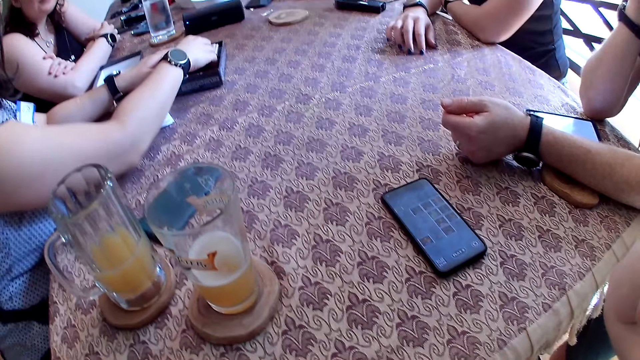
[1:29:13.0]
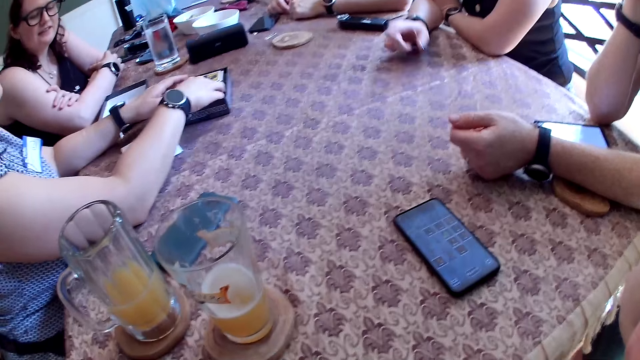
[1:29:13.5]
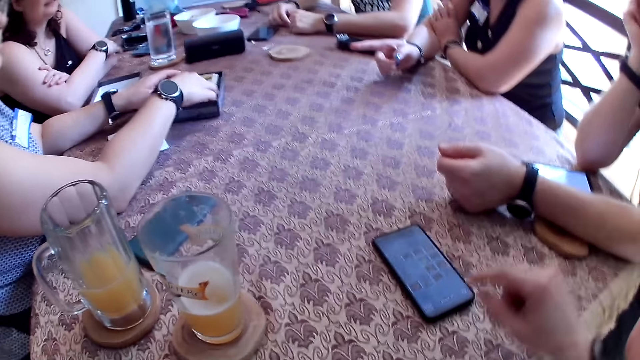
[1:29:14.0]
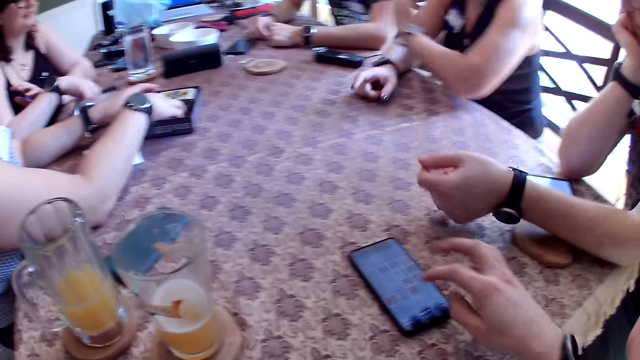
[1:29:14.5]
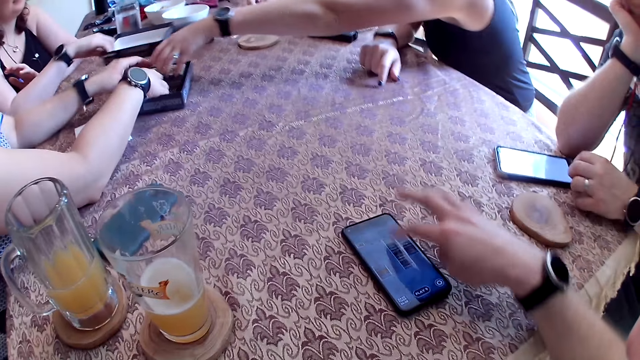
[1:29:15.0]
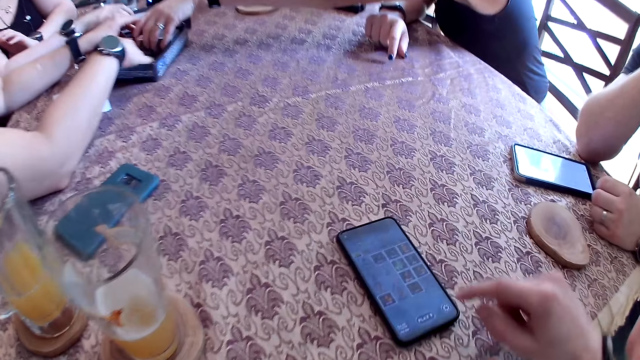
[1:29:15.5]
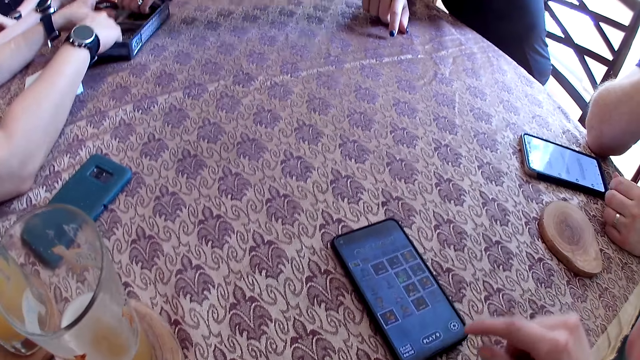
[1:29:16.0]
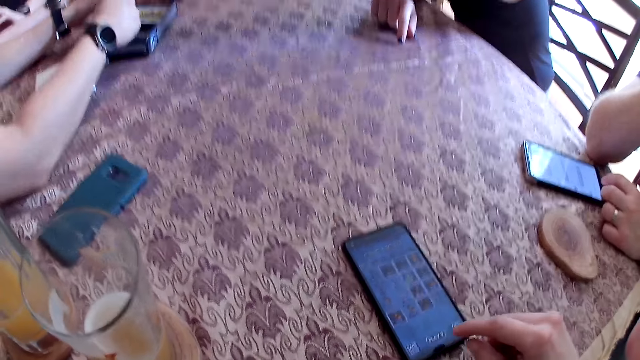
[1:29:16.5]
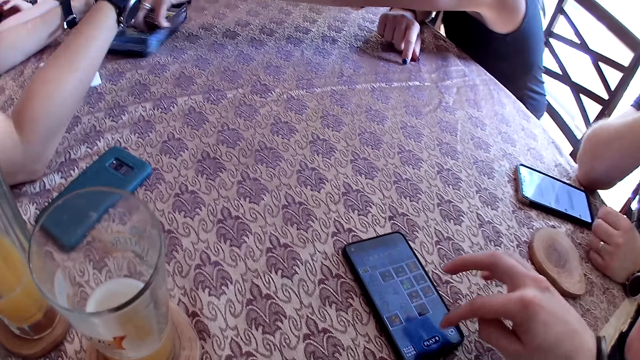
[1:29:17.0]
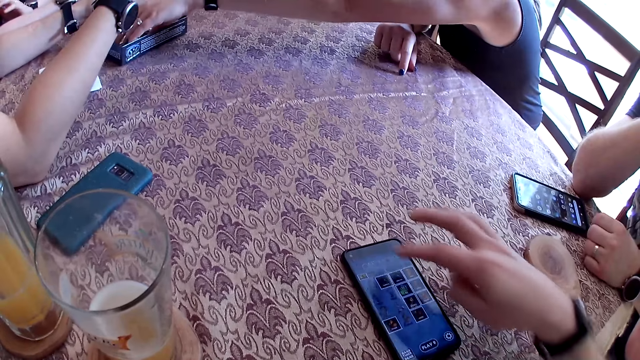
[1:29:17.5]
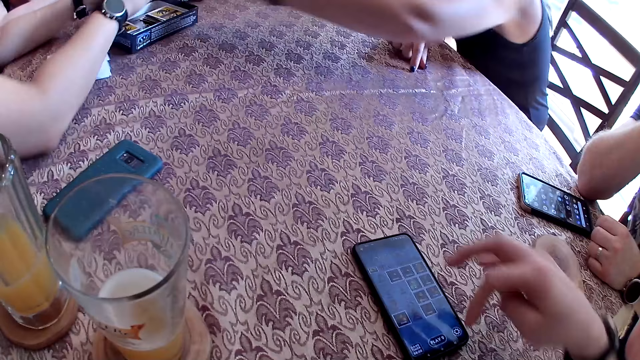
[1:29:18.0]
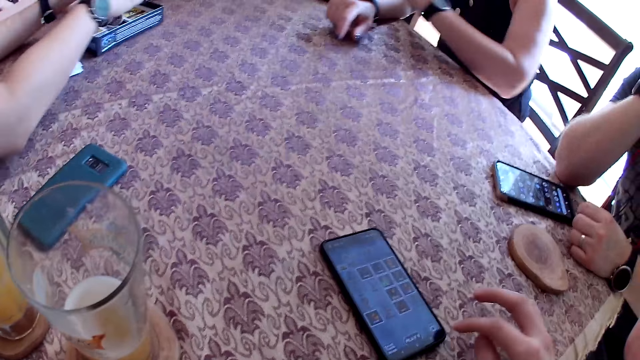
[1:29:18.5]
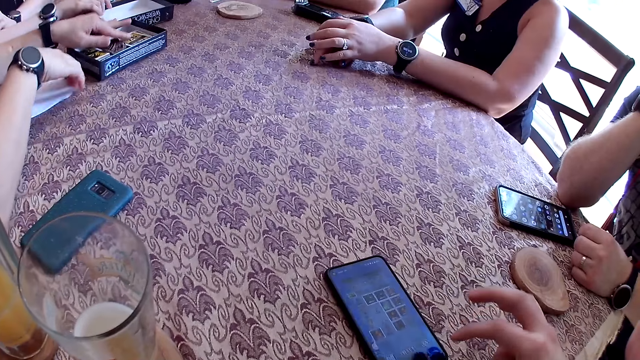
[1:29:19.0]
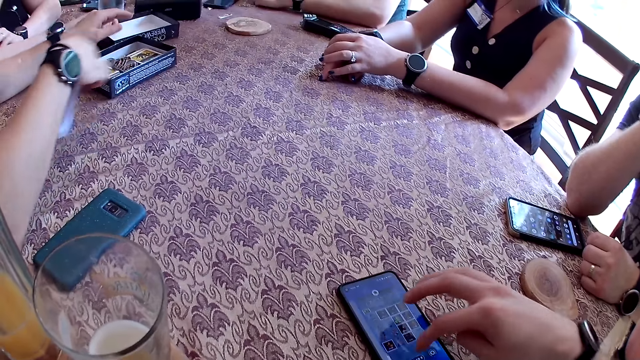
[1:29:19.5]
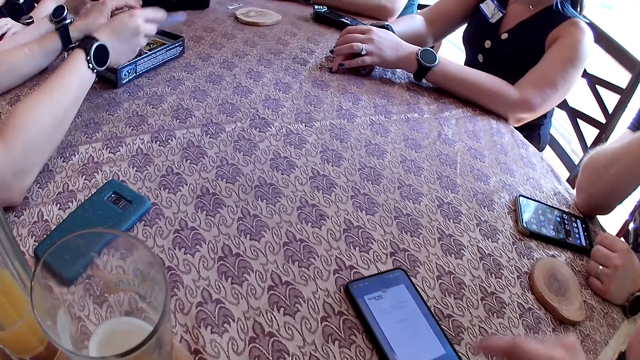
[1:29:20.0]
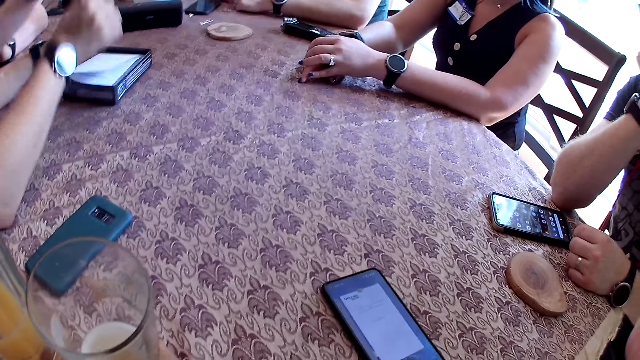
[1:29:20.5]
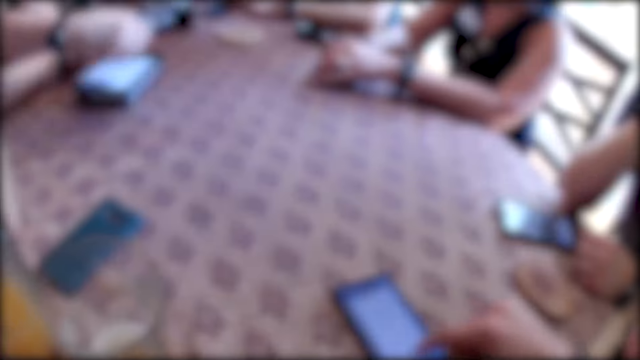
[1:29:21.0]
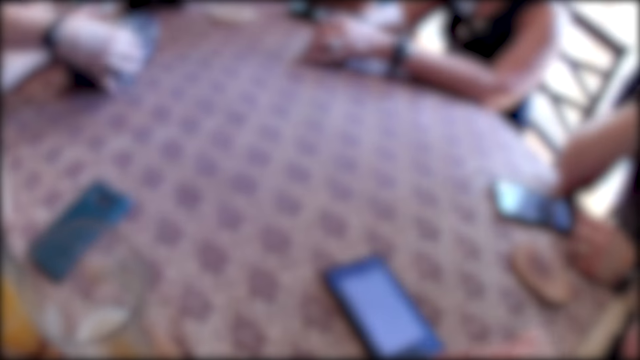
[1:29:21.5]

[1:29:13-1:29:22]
A woman puts her right hand into the board game box. She holds tokens in the box. Another woman takes the lid of the board game box with her right hand. The camera wearer operates his phone on the table with his right hand. The first woman takes cards from the board game box with her left hand. The second woman puts the lid of the board game box down on the table with her right hand. A man uses a phone. The first woman holds the cards in the box. A third woman puts the cards in the board game box with her left hand. The camera wearer uses the phone. The first woman puts tokens in the board game box with her right hand. The camera wearer converses with three women and two men. The first woman presses the tokens in the board game box with her left hand. The camera wearer uses the phone. The first woman takes the paper on the table with her right hand. The second woman takes the lid of the board game box with her right hand. The first woman puts the paper in the board game box with her right hand. The second woman puts the lid over the board game box with her right hand. She closes the box.
